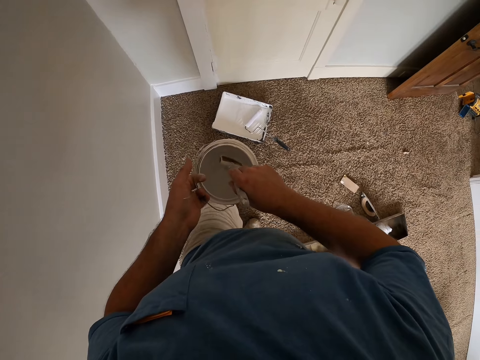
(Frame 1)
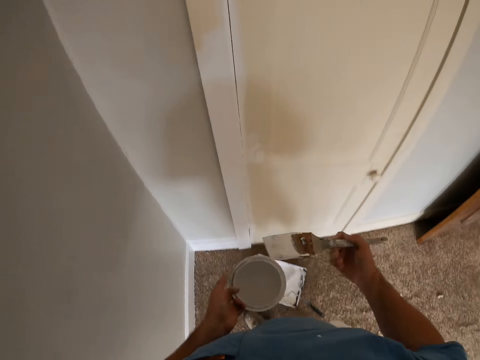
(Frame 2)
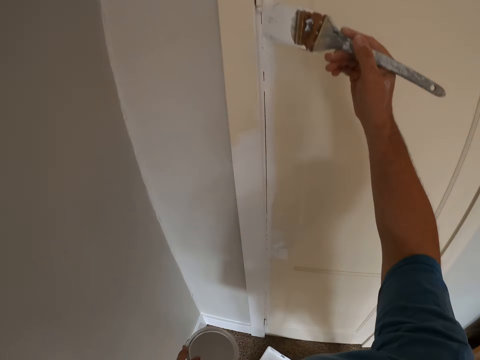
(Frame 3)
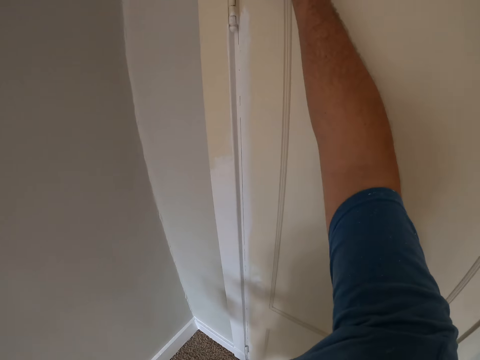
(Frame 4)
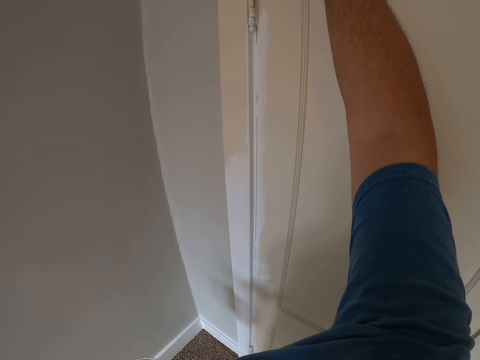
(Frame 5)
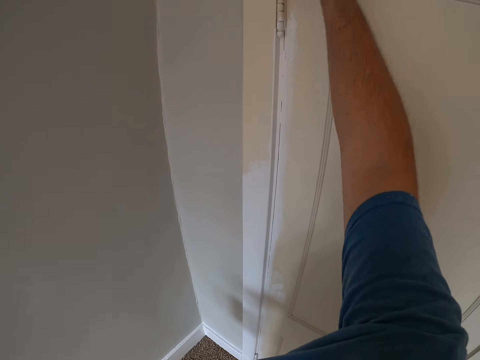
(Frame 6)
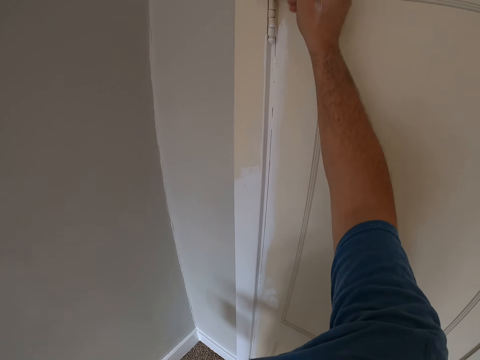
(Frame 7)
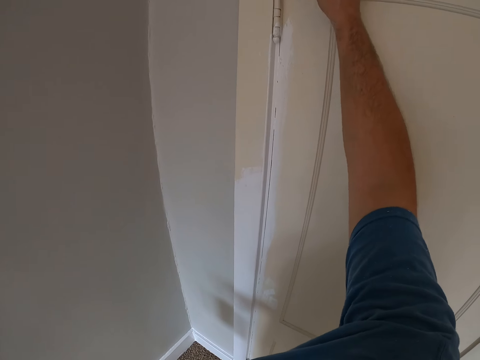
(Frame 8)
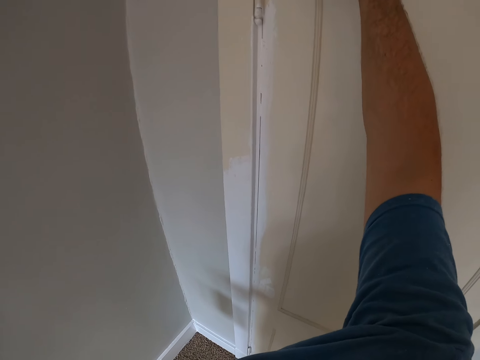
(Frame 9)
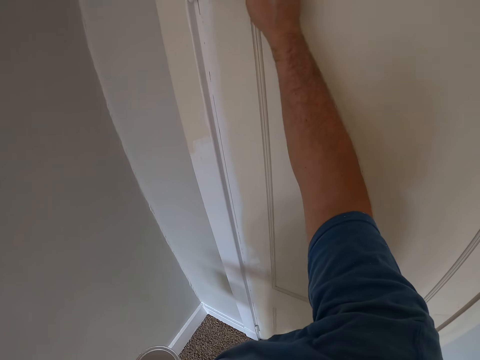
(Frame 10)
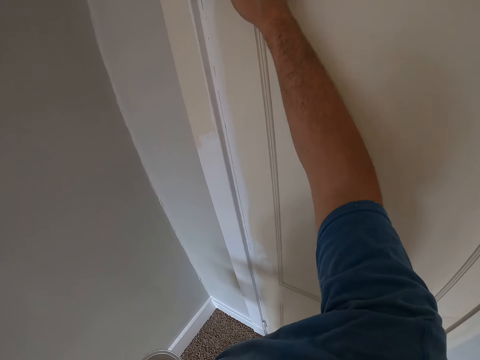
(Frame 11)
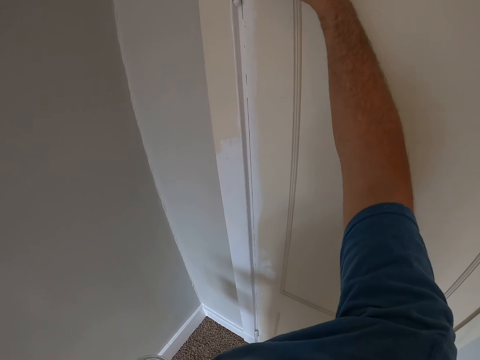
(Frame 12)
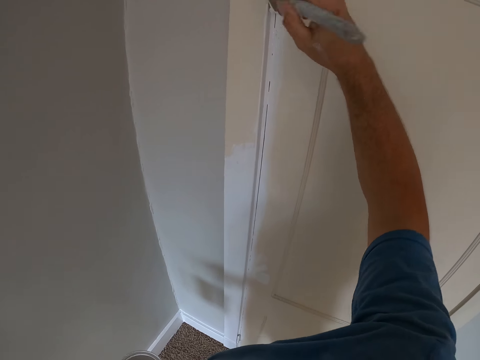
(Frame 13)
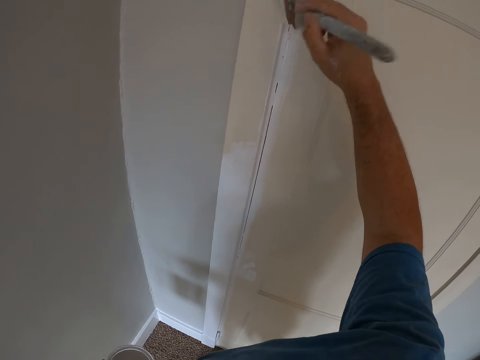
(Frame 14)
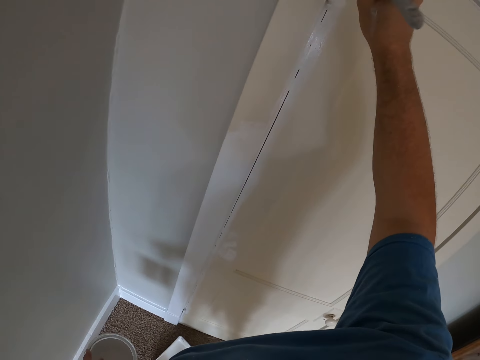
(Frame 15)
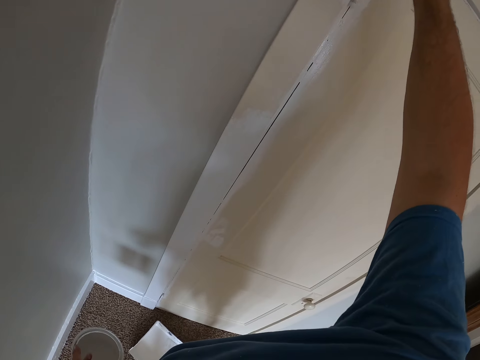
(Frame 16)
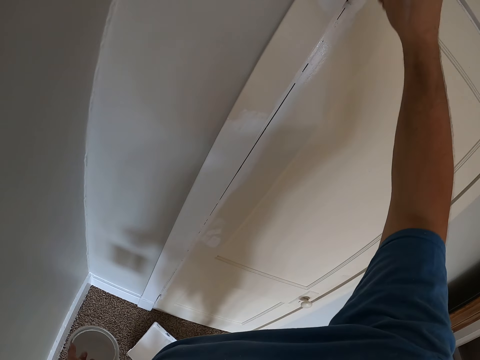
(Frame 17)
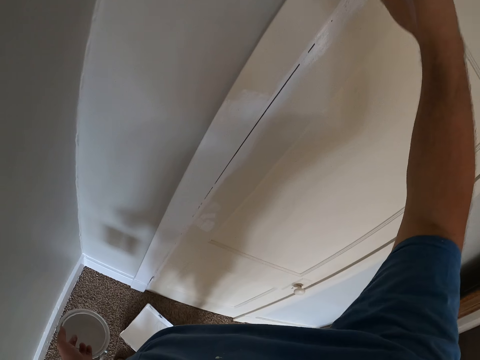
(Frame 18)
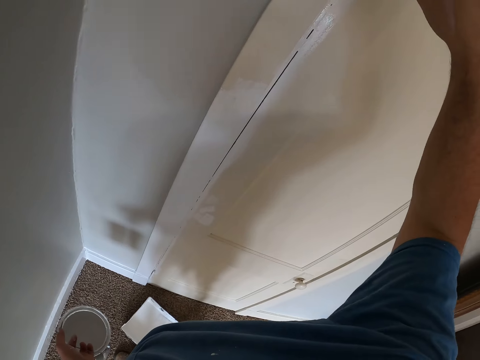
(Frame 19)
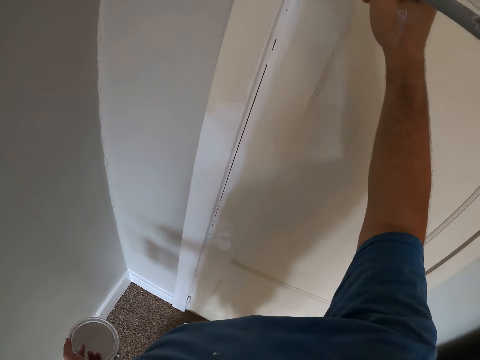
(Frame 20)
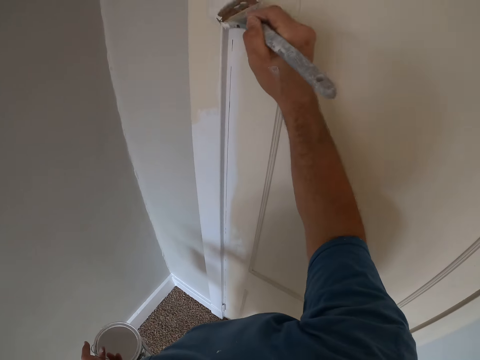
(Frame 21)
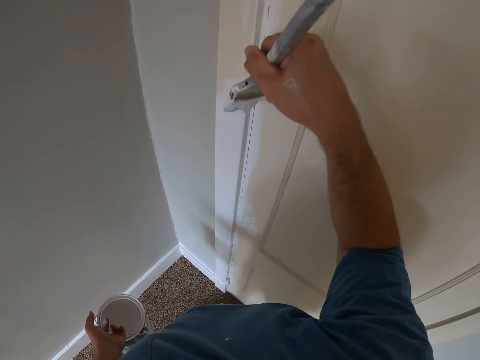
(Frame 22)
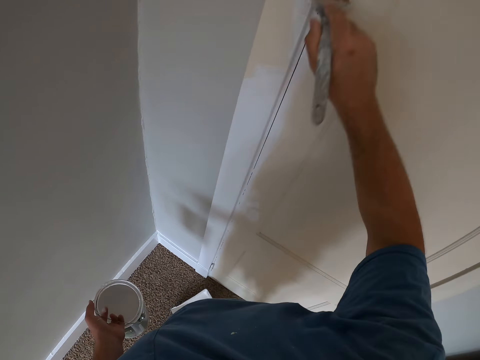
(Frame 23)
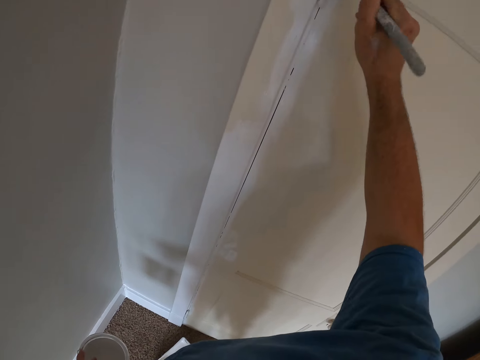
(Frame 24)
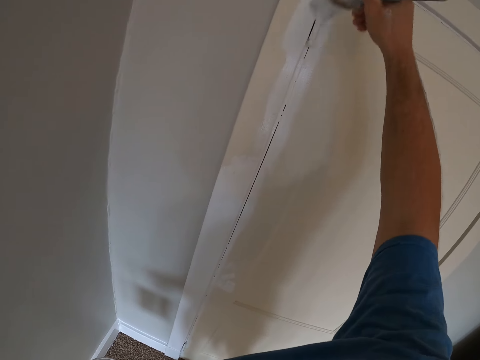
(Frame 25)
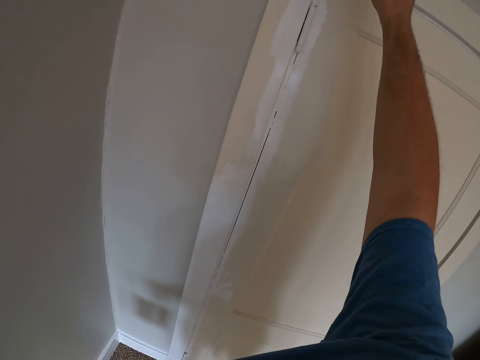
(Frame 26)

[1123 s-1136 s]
The camera wearer puts the paint brush in the paint bucket. They paint the door. They paint the baseboard.

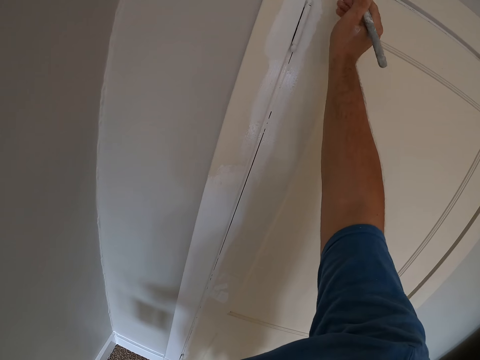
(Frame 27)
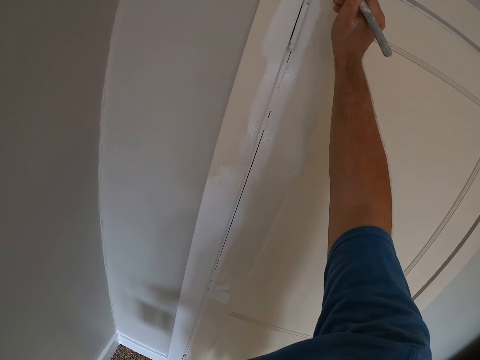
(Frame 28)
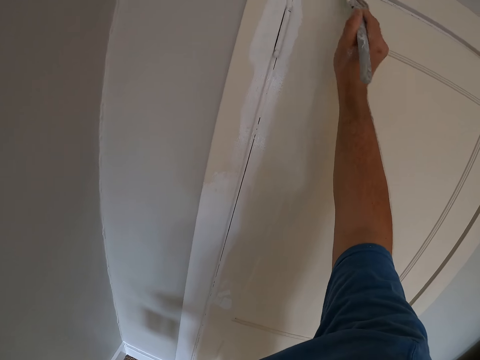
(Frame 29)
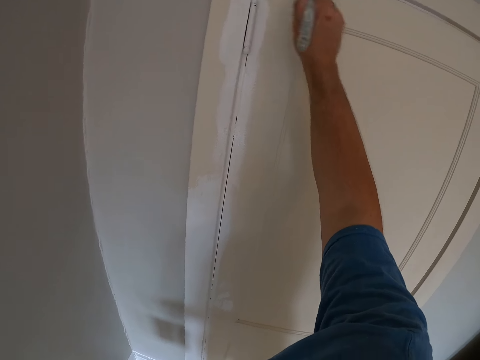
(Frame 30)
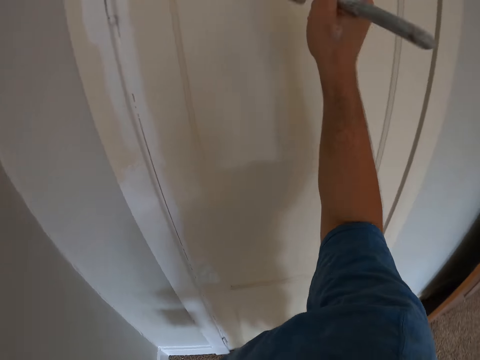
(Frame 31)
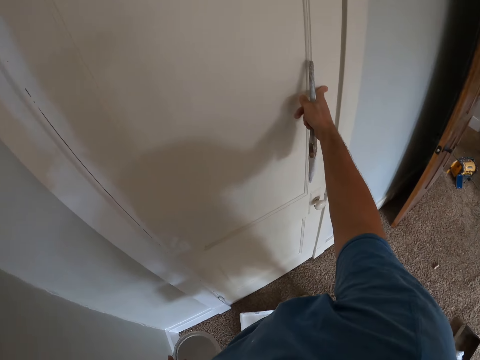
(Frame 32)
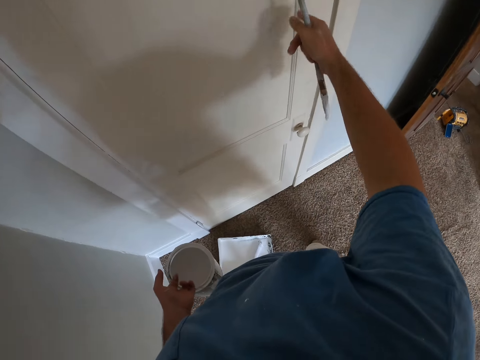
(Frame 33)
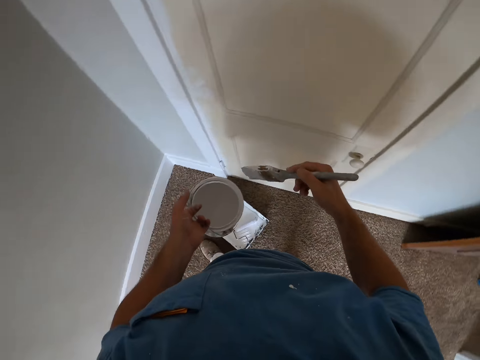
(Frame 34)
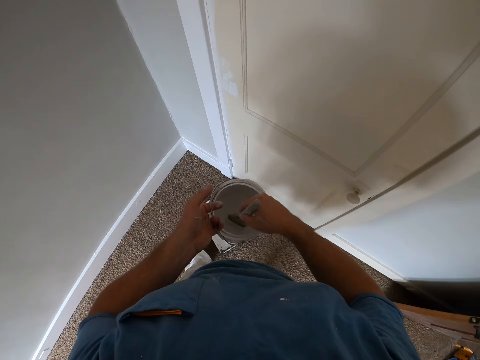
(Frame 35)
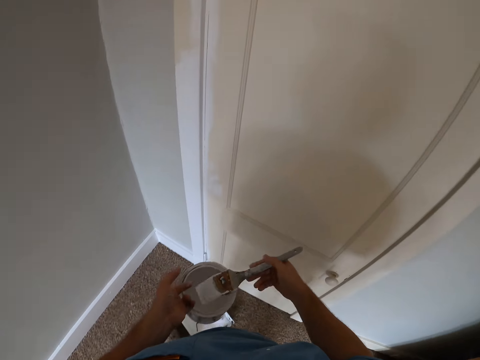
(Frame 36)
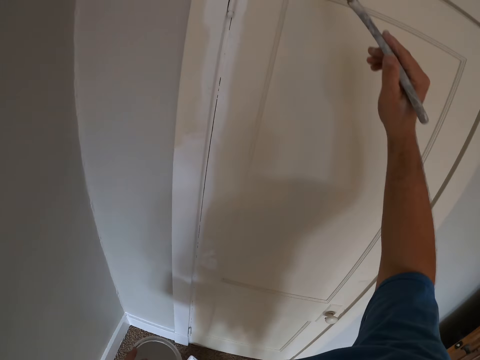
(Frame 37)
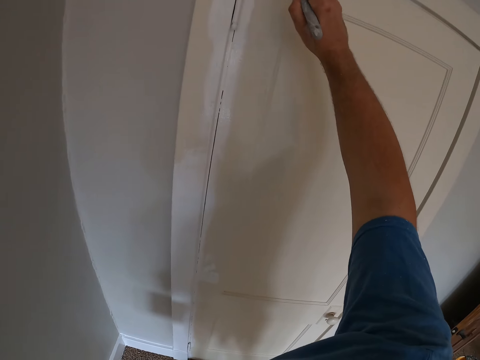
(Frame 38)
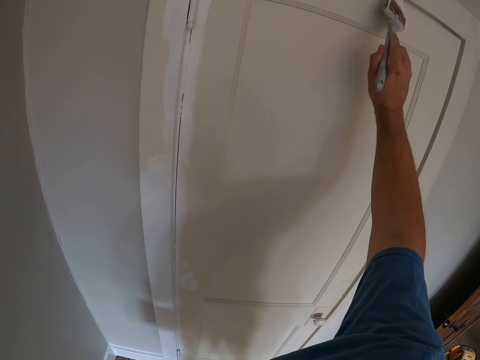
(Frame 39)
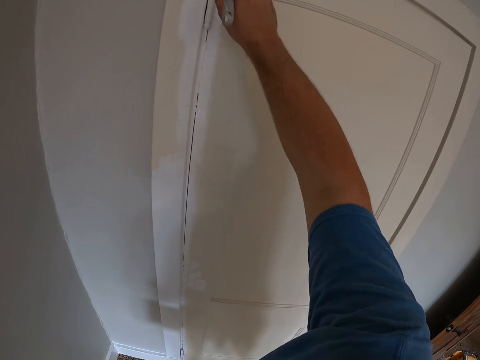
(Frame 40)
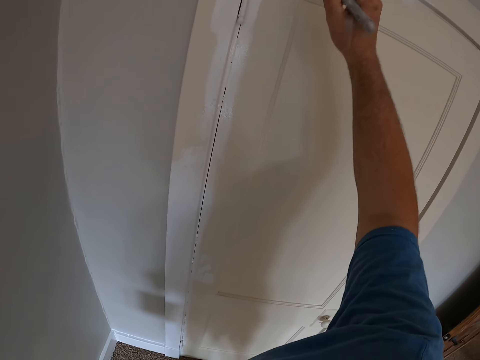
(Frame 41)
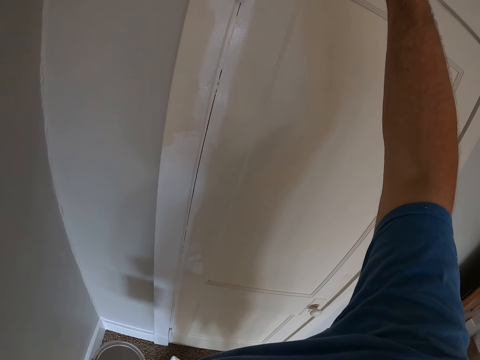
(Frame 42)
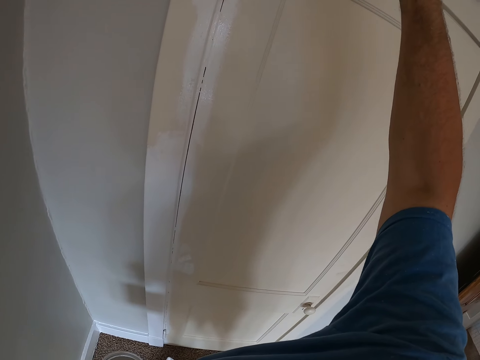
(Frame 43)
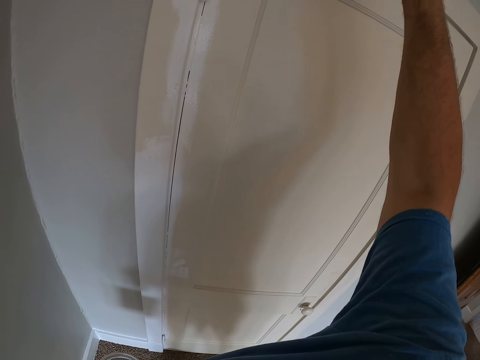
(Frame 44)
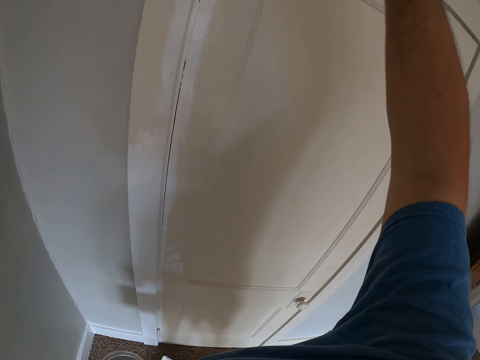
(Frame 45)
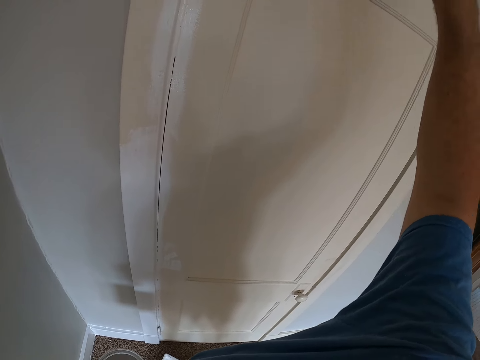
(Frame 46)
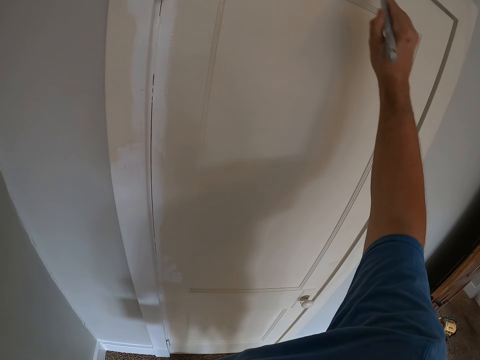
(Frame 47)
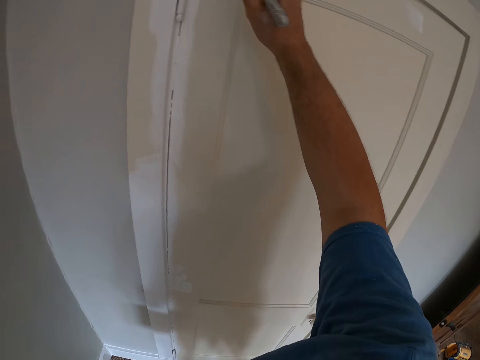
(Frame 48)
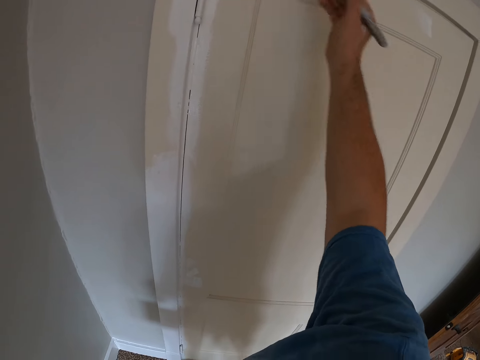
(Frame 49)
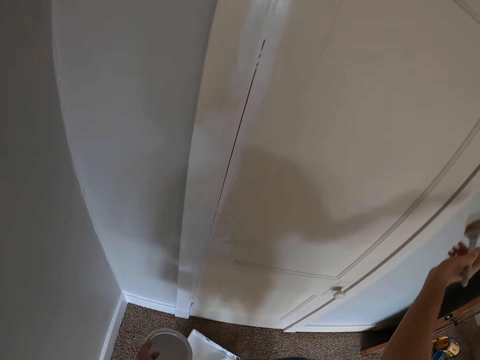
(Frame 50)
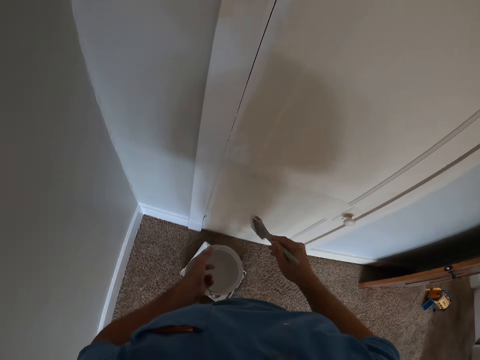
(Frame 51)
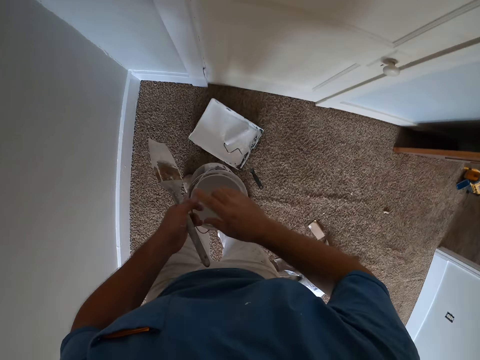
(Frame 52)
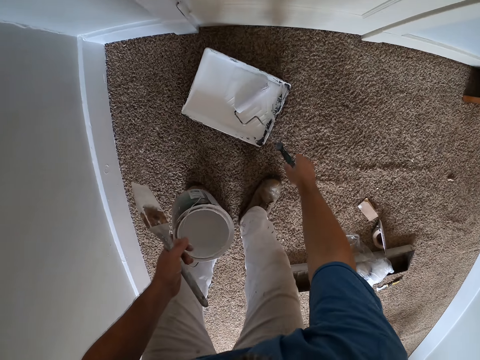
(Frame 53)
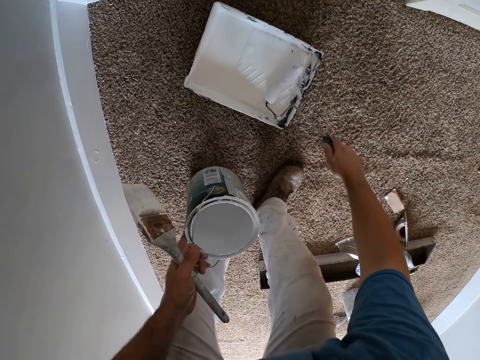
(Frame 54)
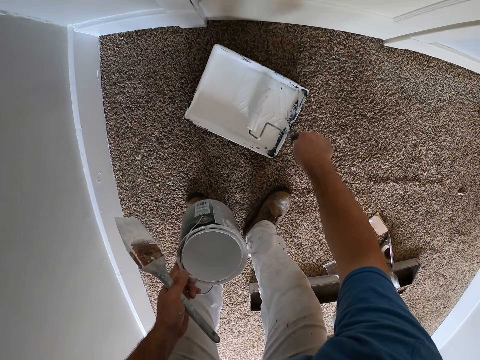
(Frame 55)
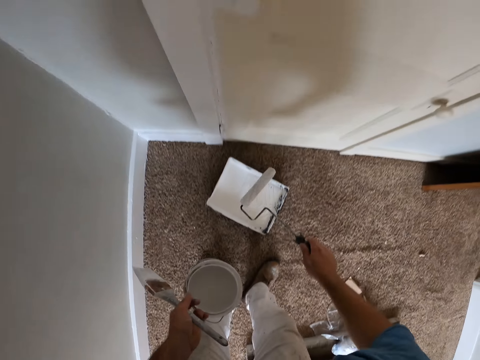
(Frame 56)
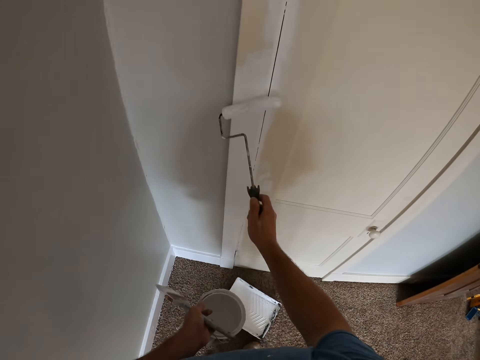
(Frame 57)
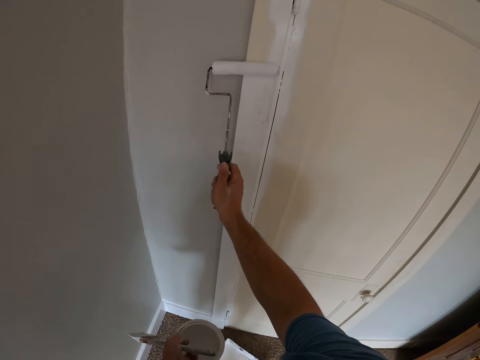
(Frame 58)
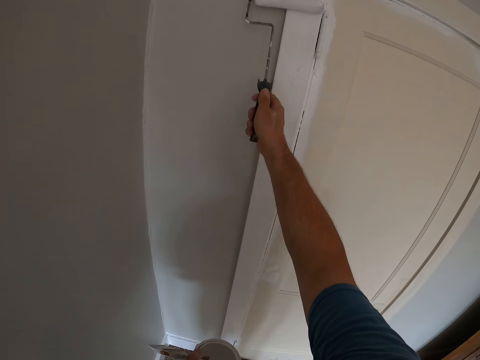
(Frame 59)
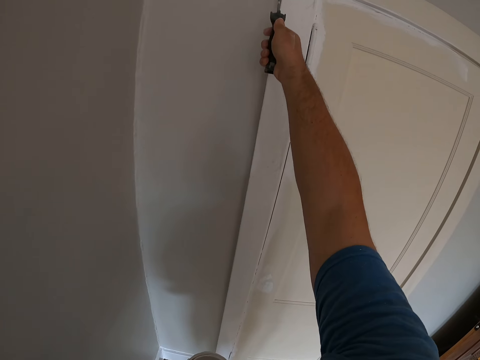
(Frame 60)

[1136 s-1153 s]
The camera wearer presses the door using a finger. They put the paint brush into the paint and paint the door. They paint the baseboard. They move the paint brush to the other hand. They pick up the paint roller. They roll the paint roller in the paint. They paint the door.
